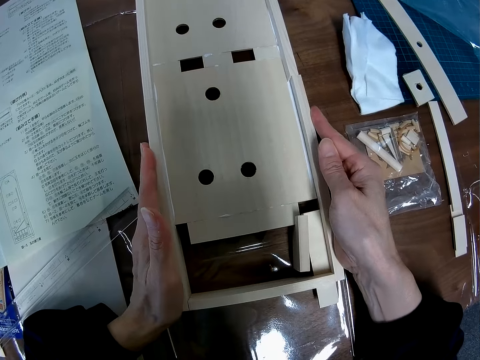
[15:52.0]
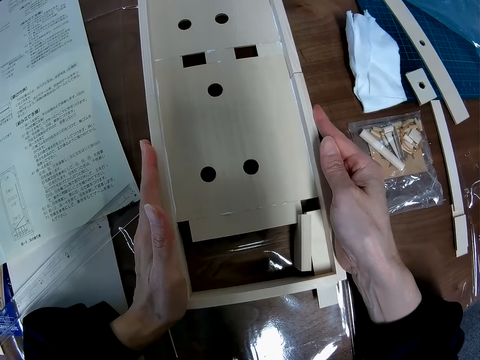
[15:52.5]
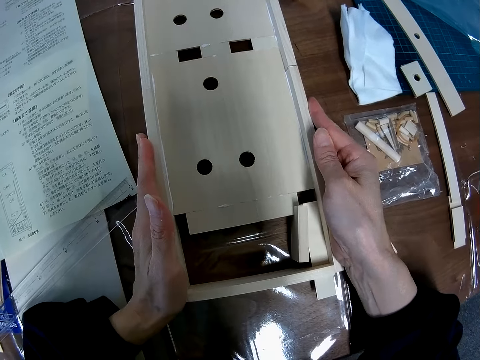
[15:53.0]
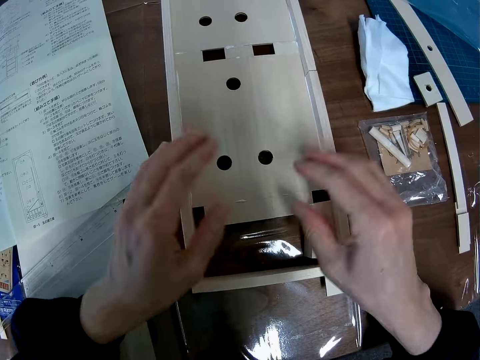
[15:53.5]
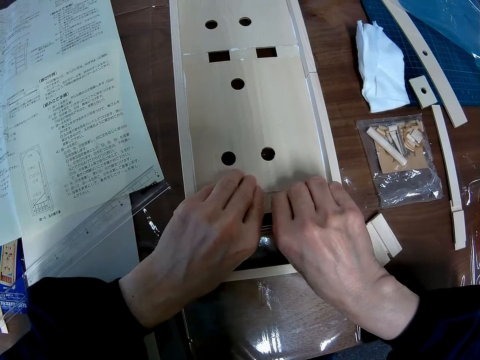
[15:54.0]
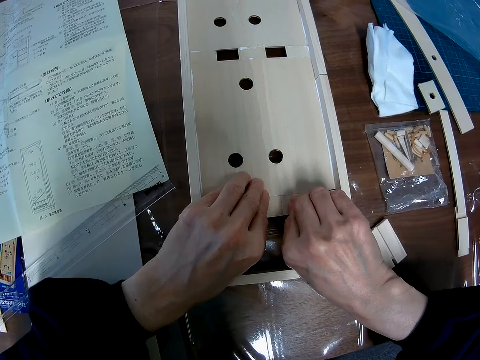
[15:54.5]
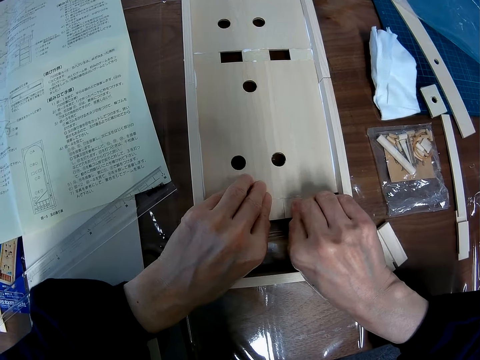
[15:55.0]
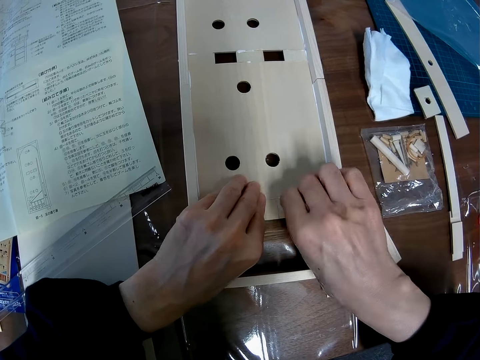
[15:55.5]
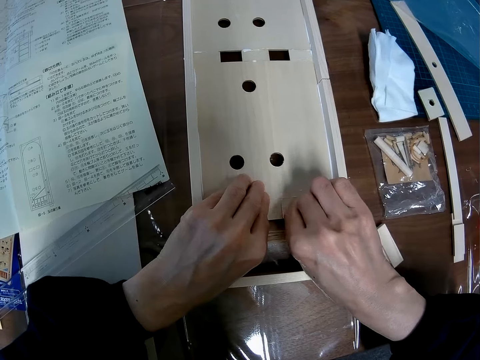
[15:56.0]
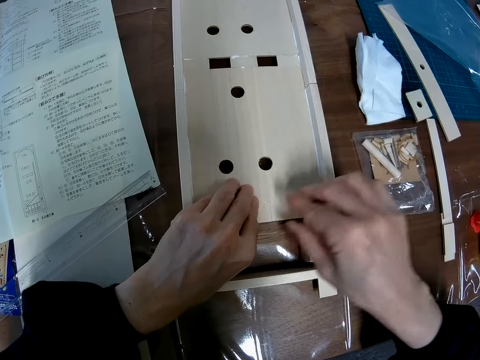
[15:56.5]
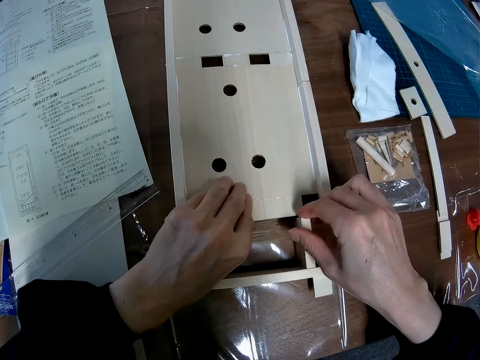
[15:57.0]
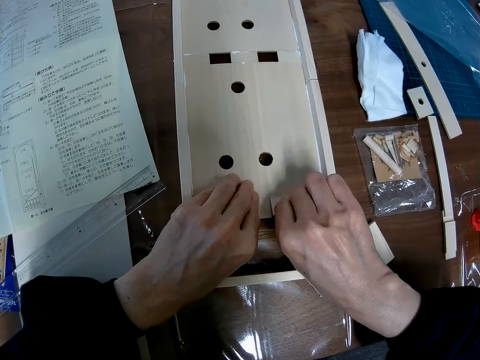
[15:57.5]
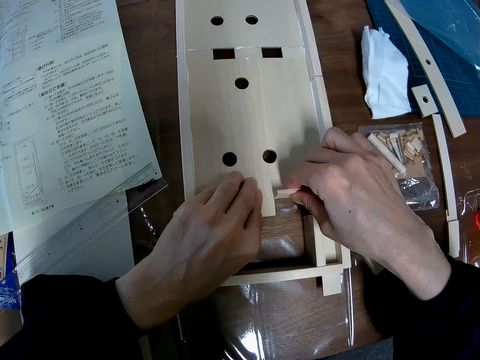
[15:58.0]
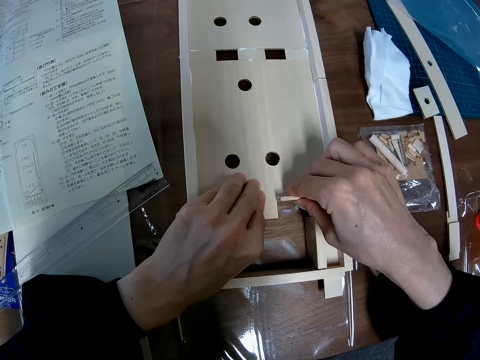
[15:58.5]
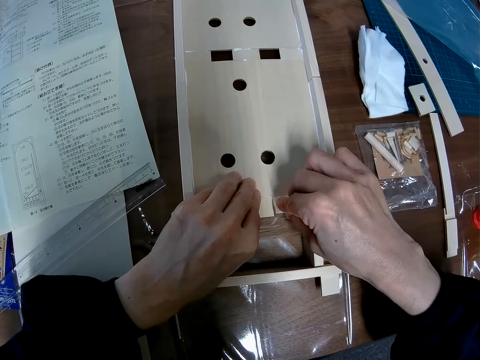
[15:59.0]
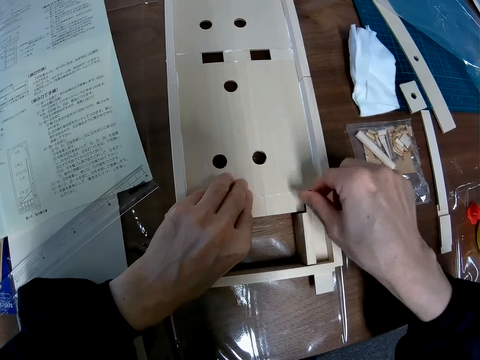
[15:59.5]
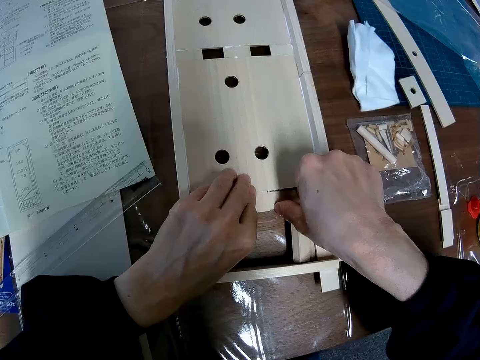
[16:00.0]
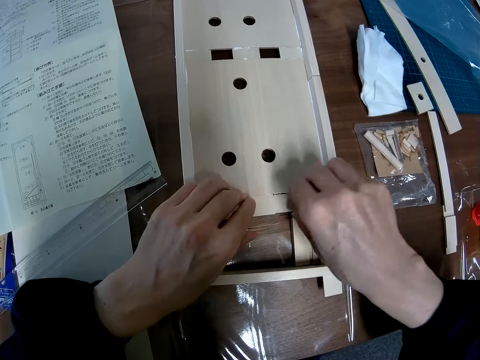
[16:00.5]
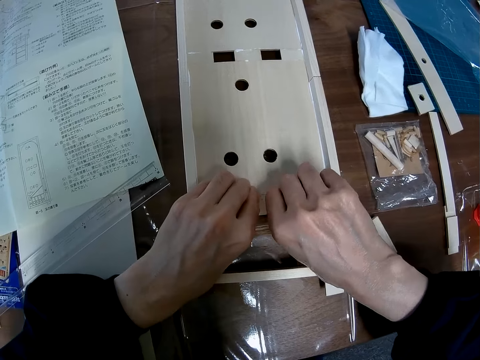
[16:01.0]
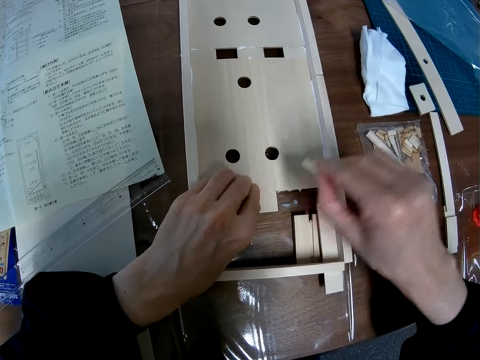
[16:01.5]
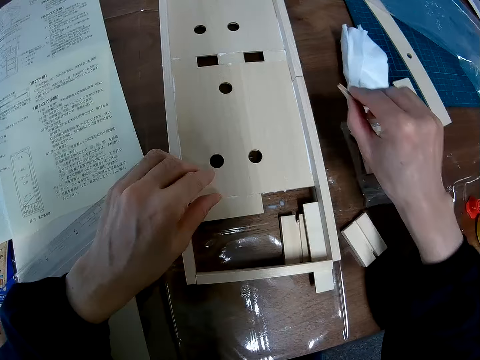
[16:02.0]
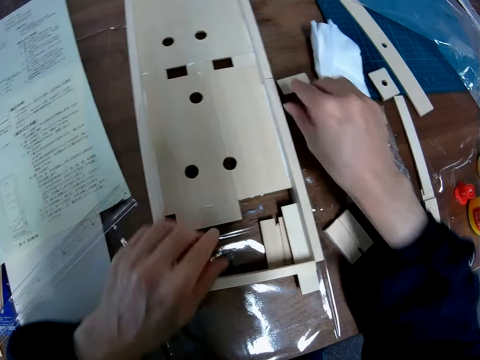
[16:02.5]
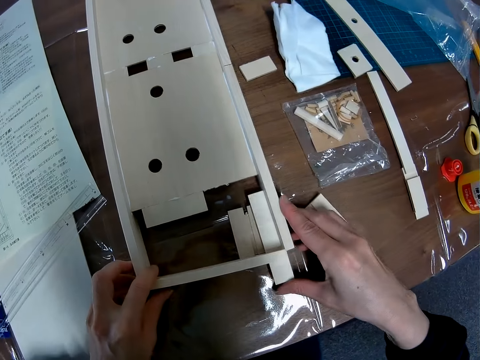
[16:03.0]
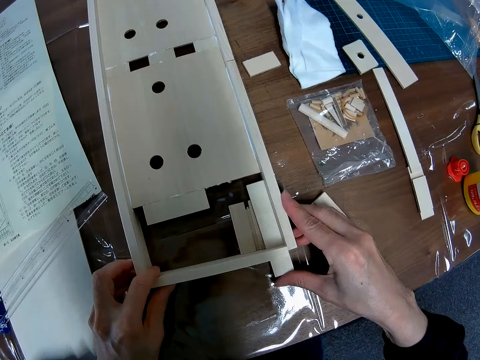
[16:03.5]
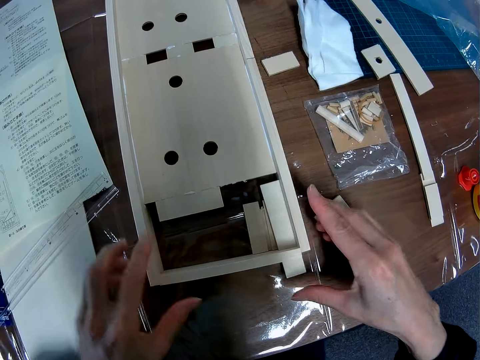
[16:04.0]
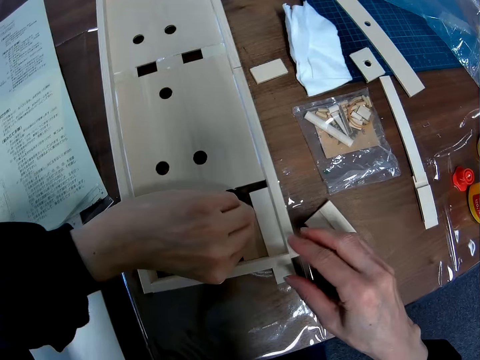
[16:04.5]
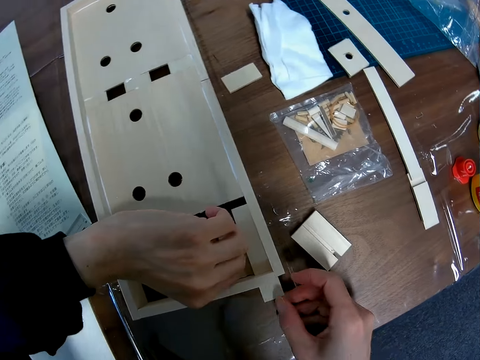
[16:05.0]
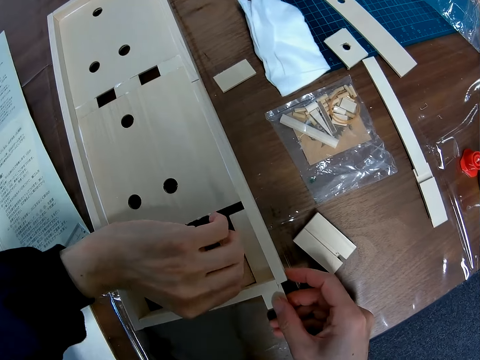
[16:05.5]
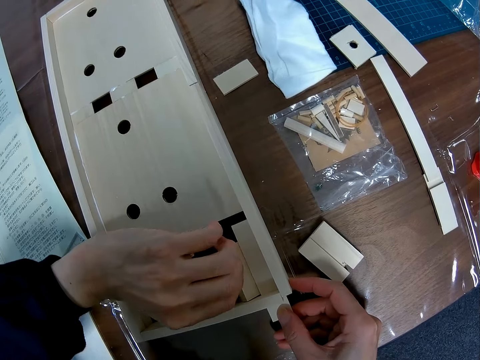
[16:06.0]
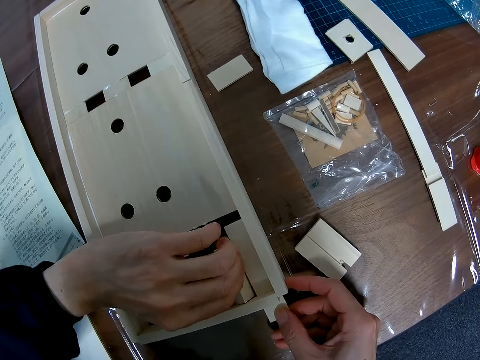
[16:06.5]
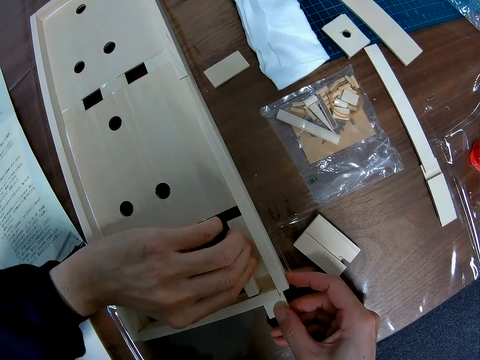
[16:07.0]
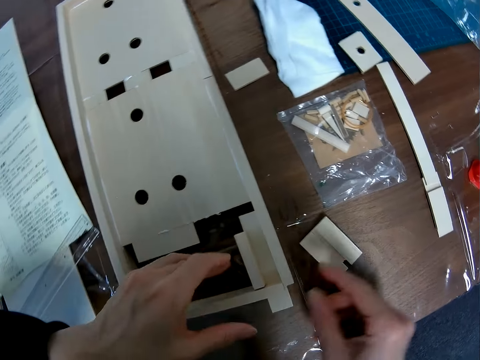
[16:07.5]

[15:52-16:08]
The camera wearer removes a part of the sheet. He drops the sheet part on the table. He plugs out the wood. He sets the pieces at the end of the wooden mechanical model in place with his hands.

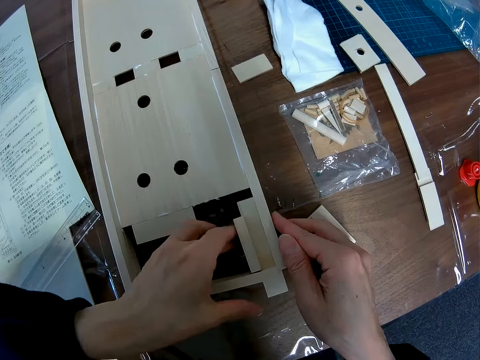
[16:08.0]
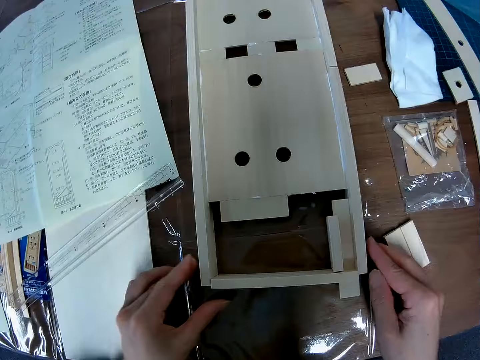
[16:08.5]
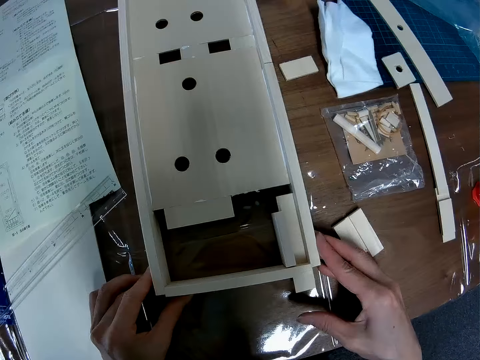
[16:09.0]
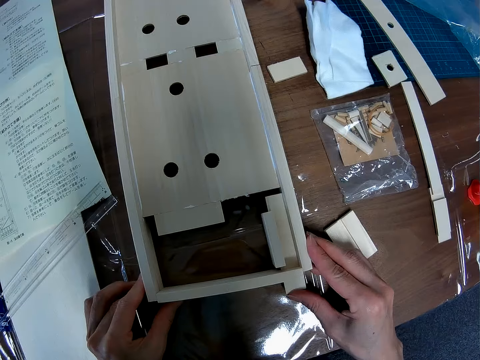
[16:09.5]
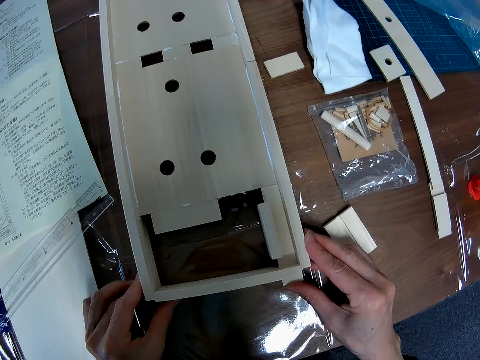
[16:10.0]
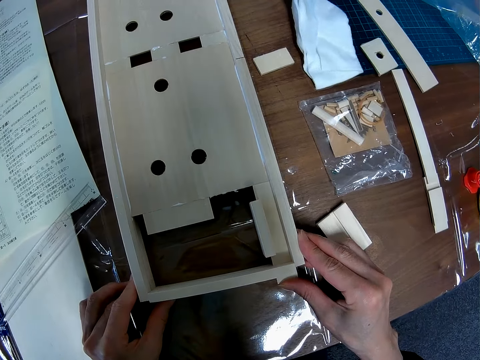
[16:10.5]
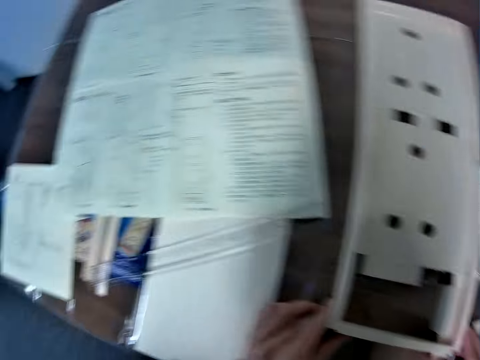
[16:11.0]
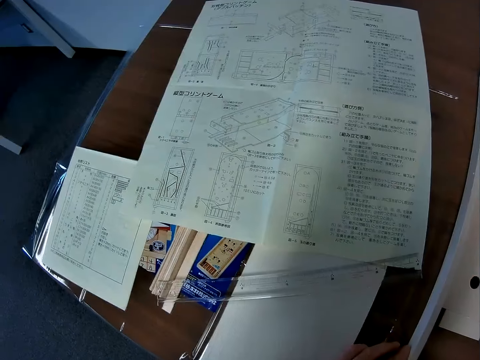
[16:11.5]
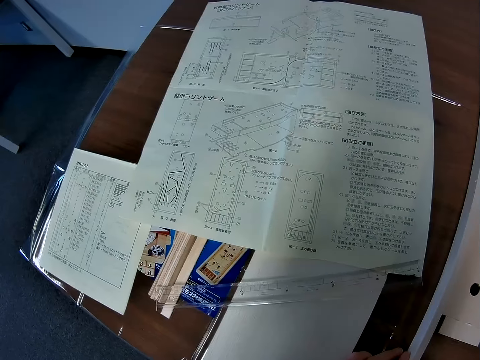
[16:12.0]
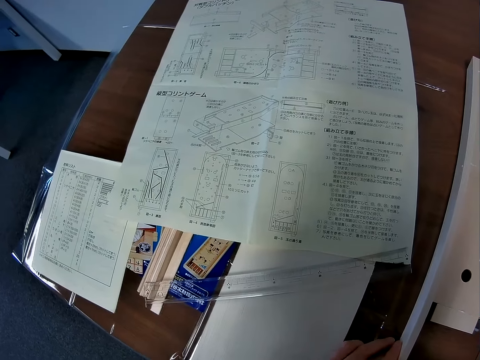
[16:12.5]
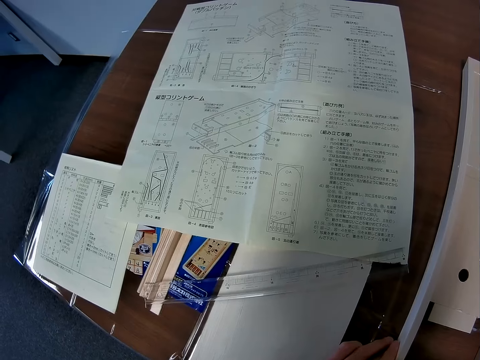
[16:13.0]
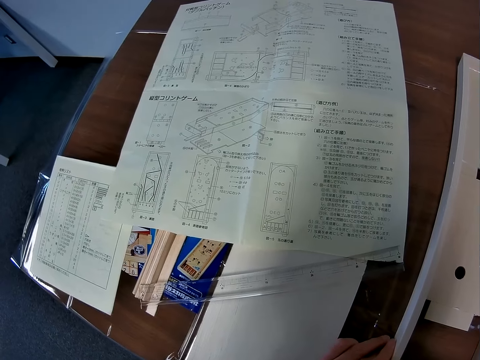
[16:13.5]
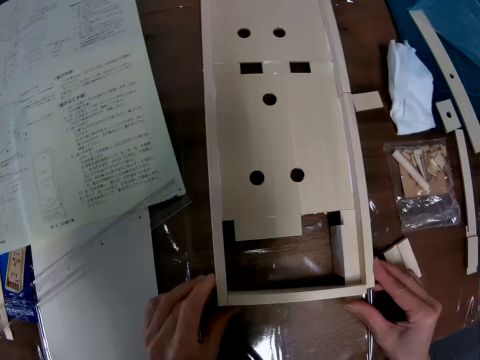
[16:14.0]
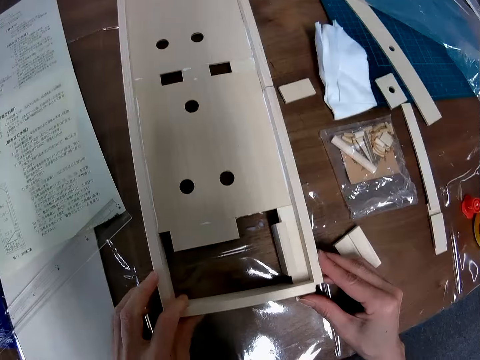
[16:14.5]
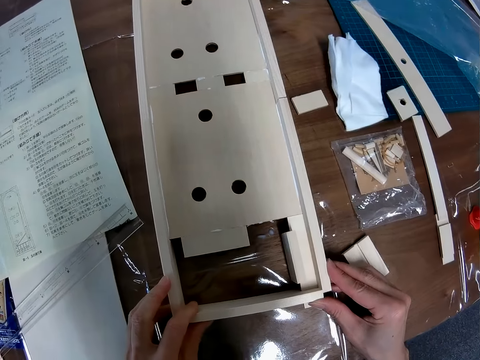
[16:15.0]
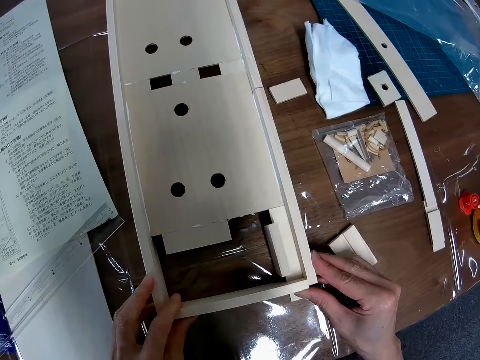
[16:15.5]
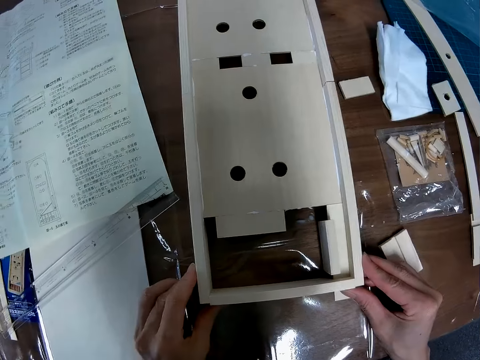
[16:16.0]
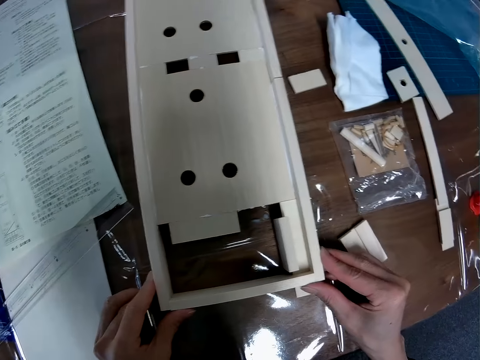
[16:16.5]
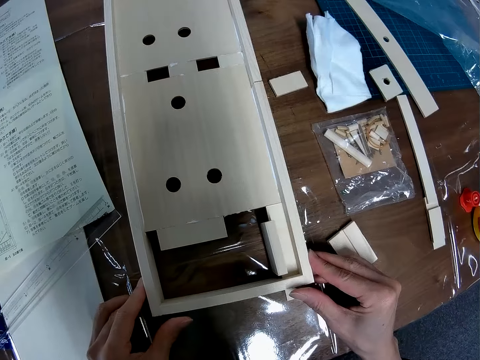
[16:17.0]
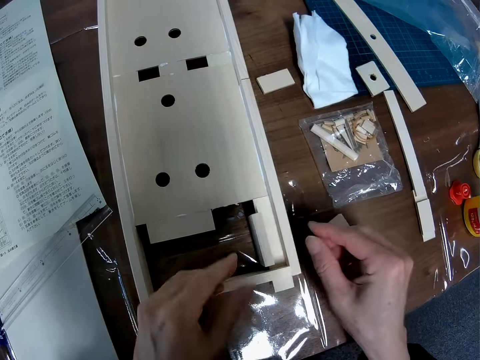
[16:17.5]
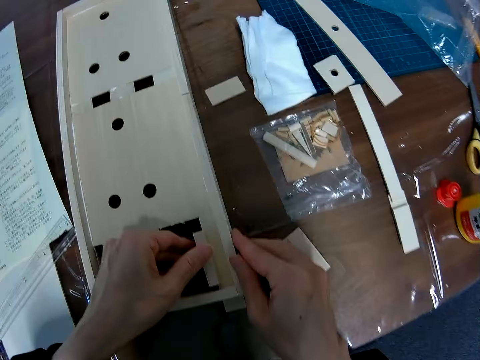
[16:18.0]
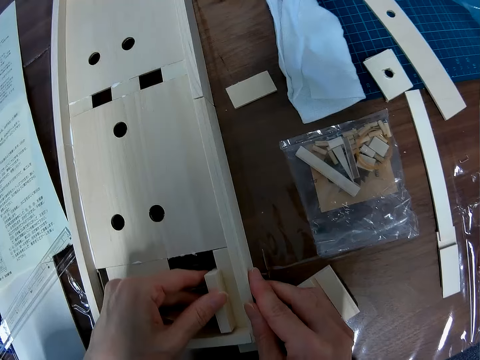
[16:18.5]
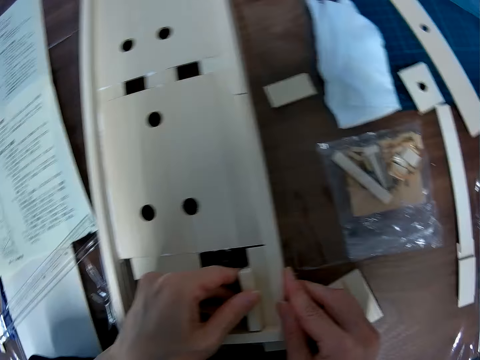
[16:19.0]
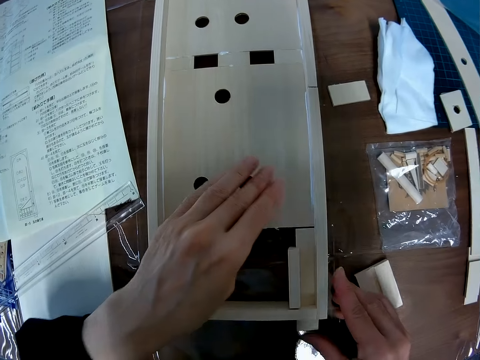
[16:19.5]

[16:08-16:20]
The camera wearer reads the blueprint on the table. He sets the pieces at the end of the wooden mechanical model in place with his hands.
